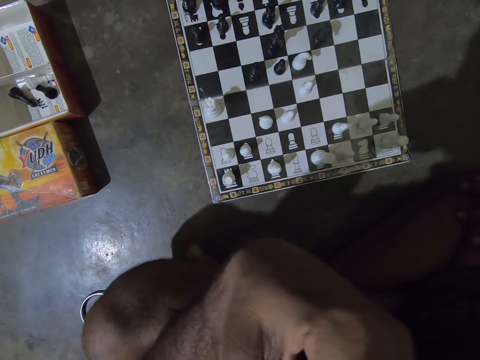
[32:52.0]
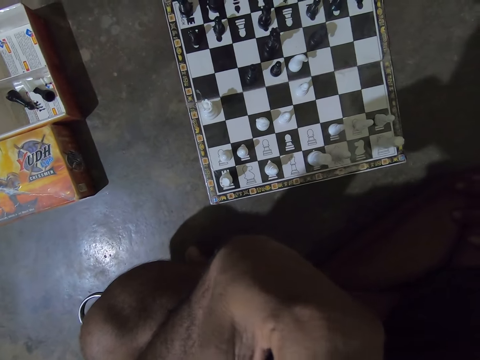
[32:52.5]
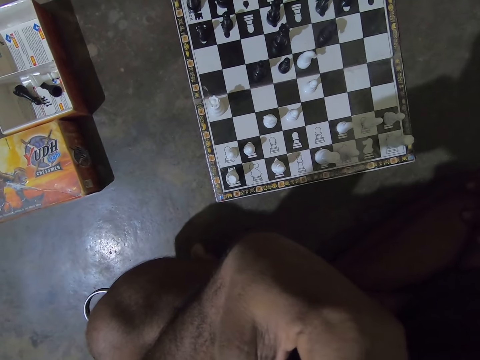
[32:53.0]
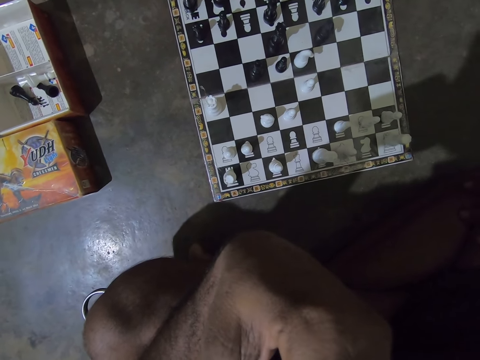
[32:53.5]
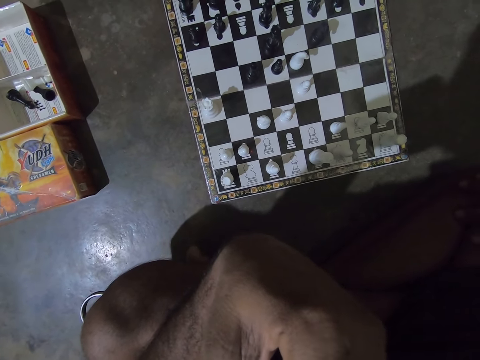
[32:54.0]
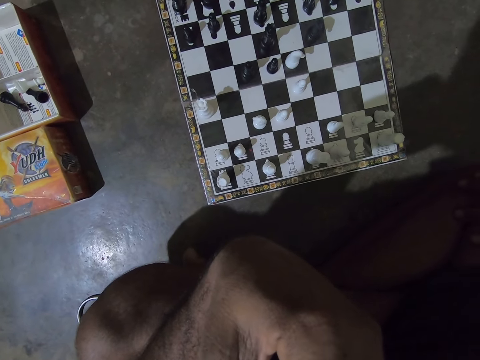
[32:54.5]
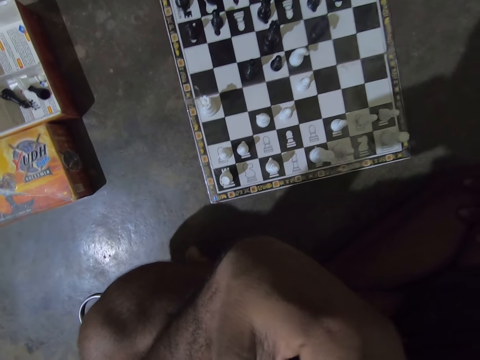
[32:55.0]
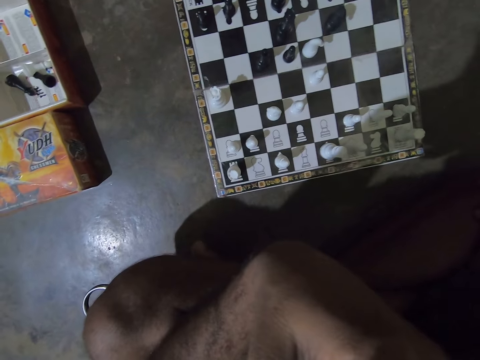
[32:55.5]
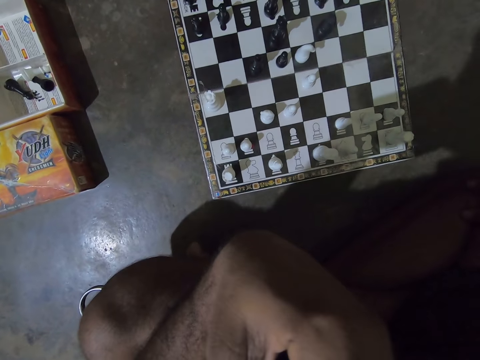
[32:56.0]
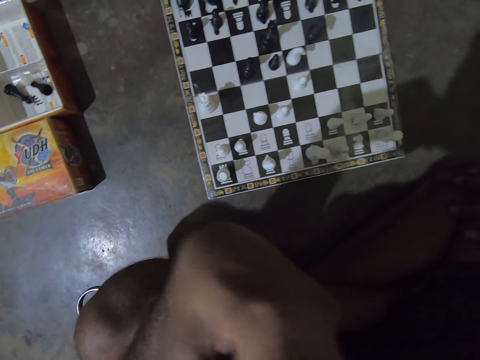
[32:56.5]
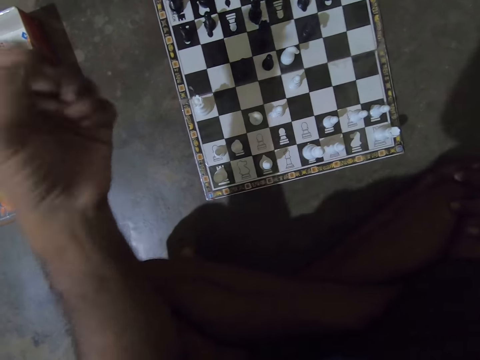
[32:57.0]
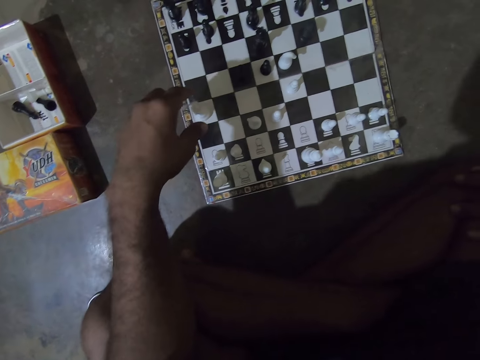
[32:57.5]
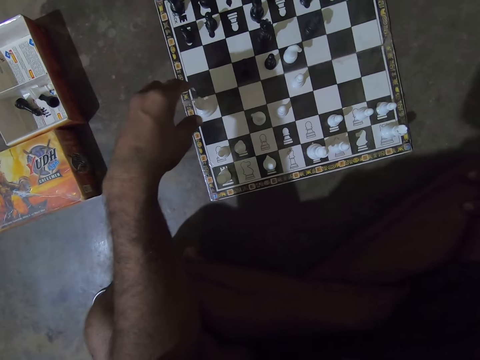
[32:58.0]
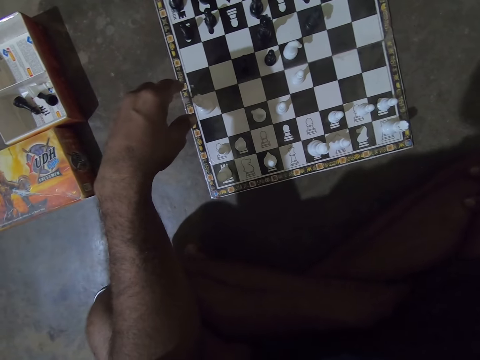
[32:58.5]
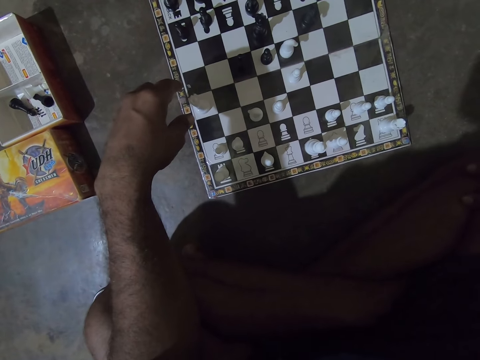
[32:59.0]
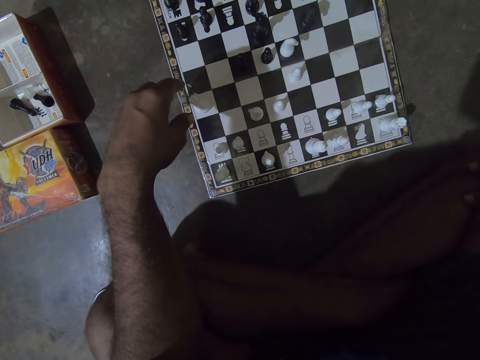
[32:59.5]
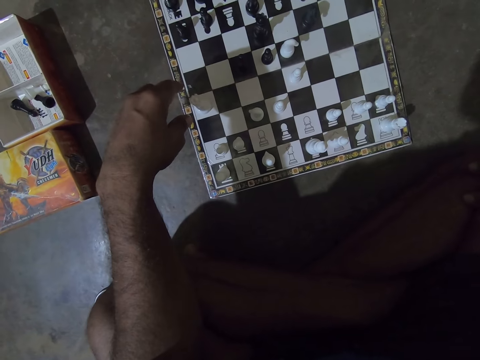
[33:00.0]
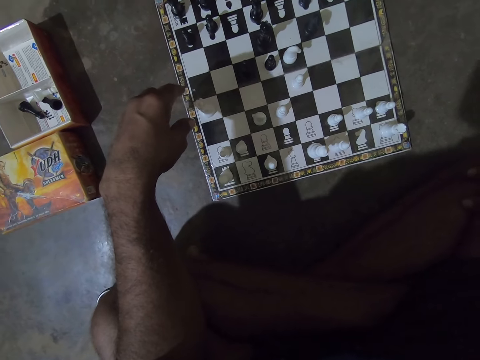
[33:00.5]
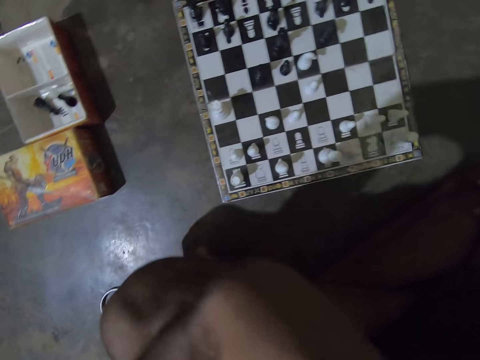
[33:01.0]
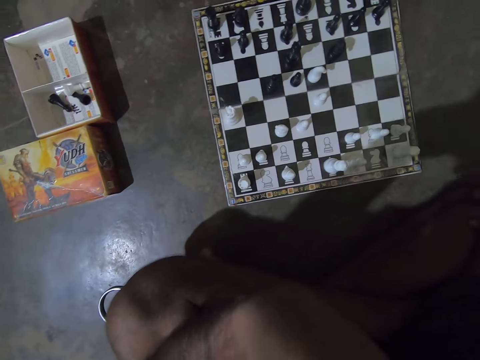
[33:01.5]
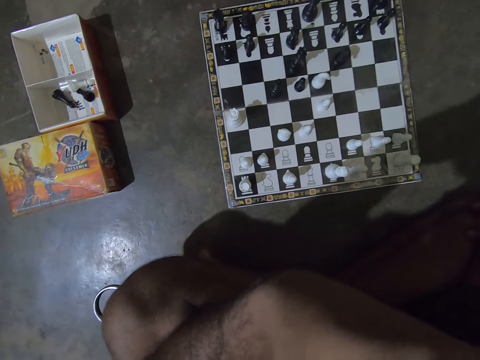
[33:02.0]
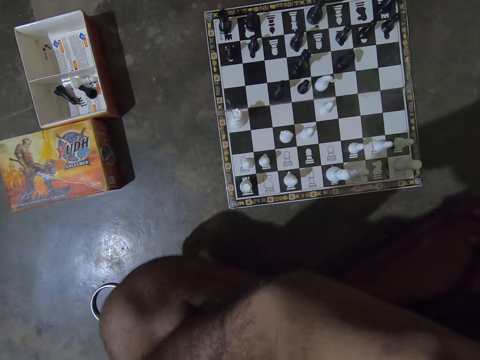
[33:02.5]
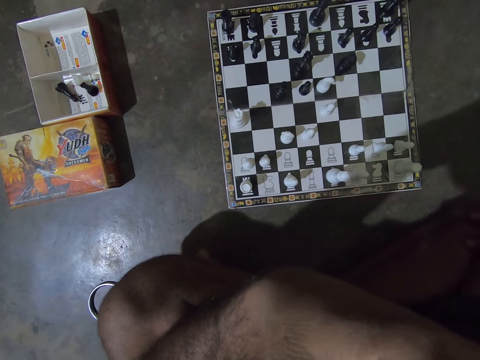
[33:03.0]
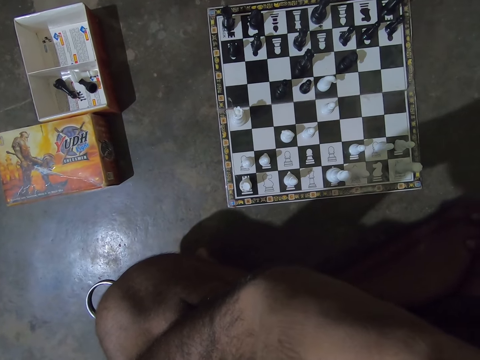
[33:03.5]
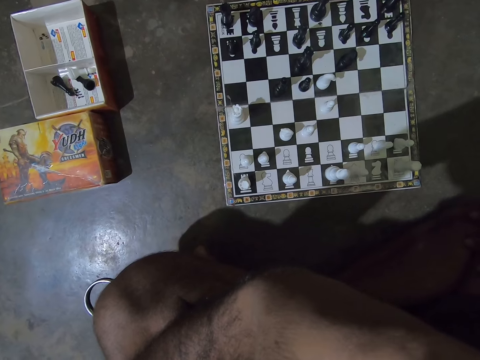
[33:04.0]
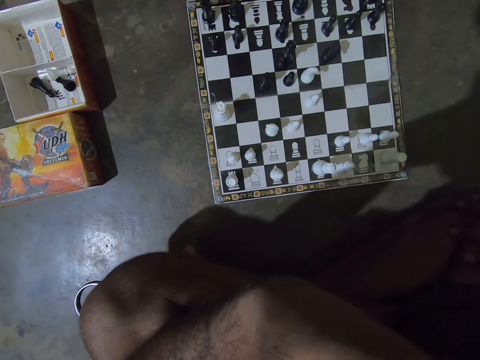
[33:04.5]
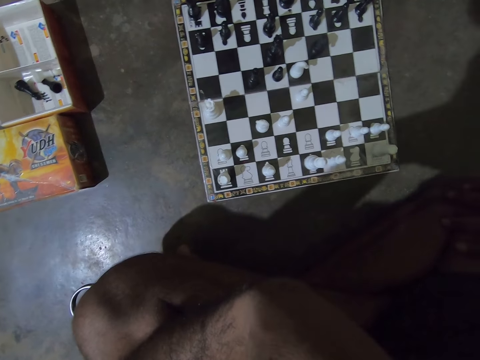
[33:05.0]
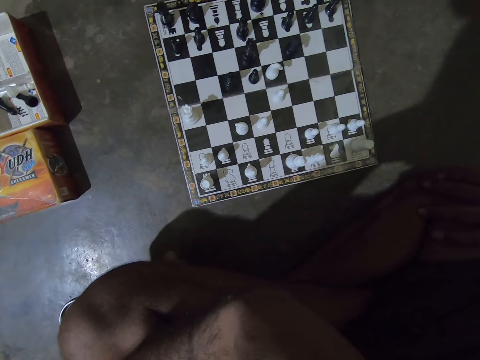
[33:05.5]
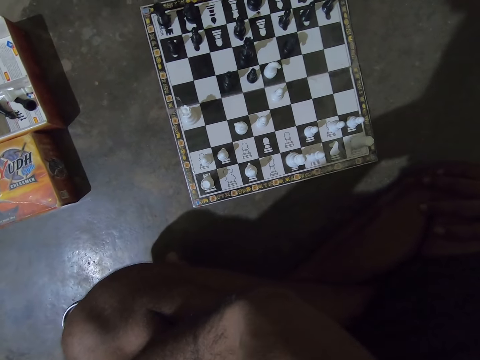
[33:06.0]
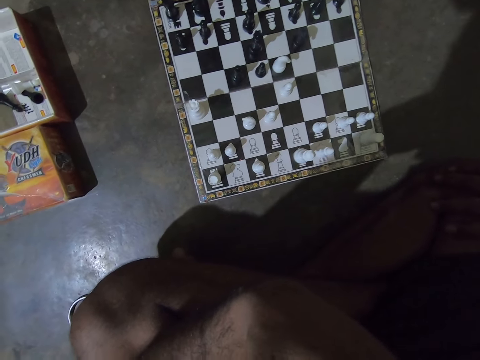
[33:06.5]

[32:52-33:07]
The camera wearer lowers his left hand towards the chess board. He raises his left hand towards his face. He touches something. He looks at the chess game.

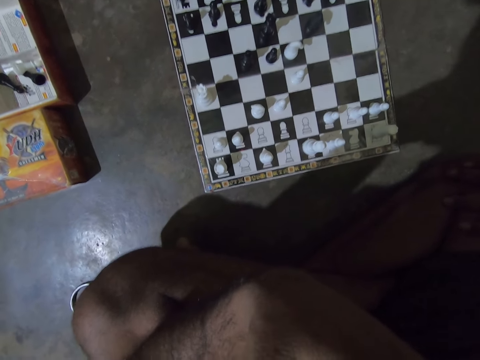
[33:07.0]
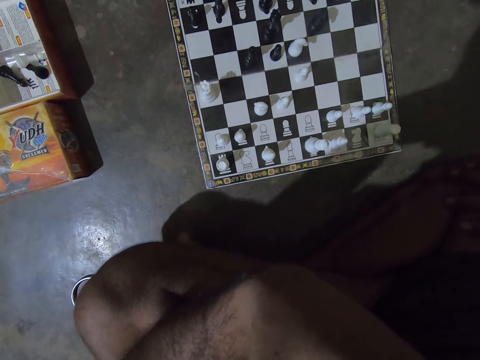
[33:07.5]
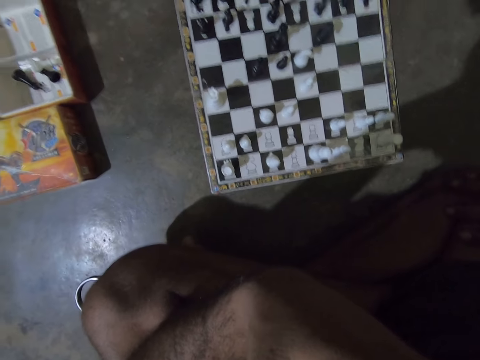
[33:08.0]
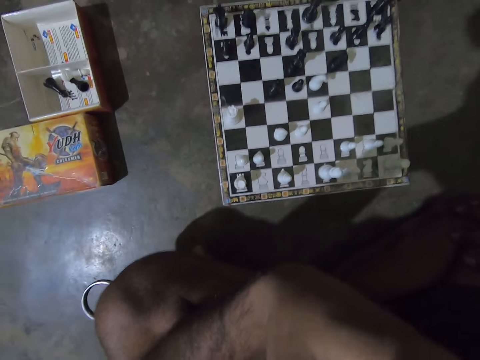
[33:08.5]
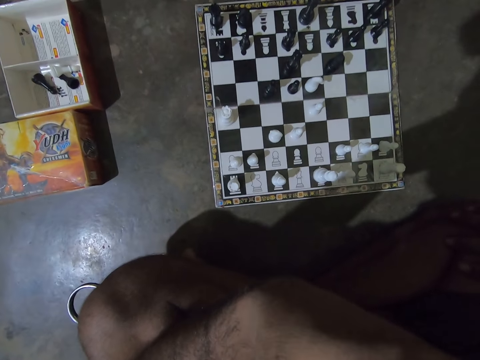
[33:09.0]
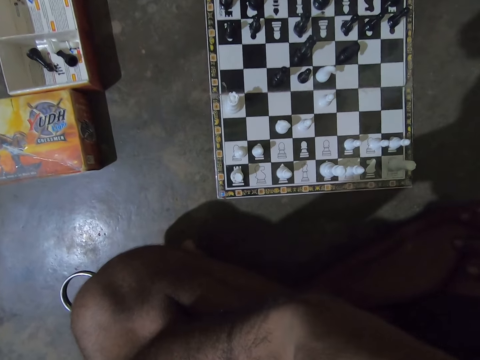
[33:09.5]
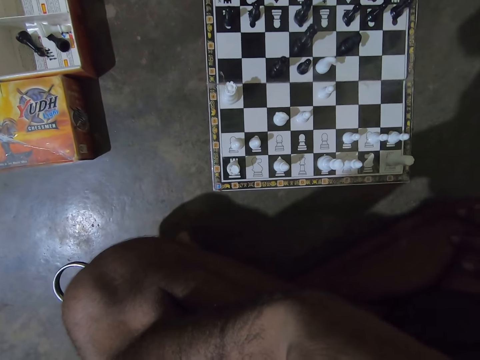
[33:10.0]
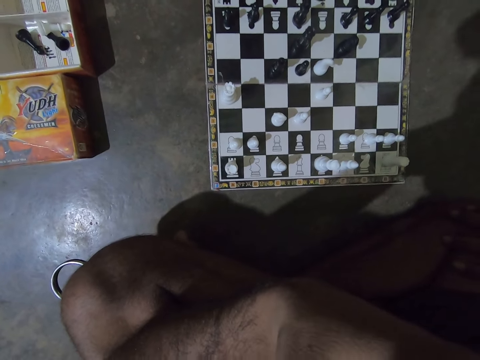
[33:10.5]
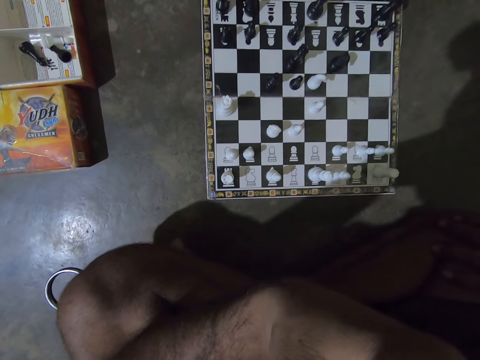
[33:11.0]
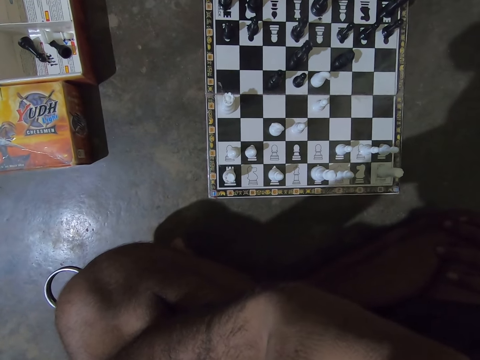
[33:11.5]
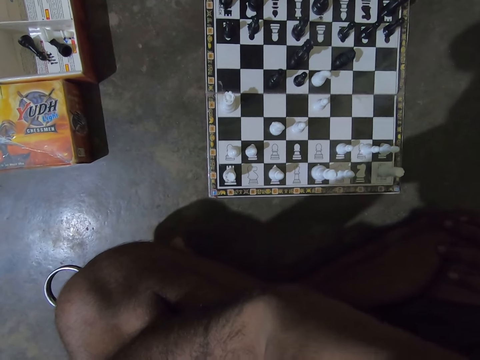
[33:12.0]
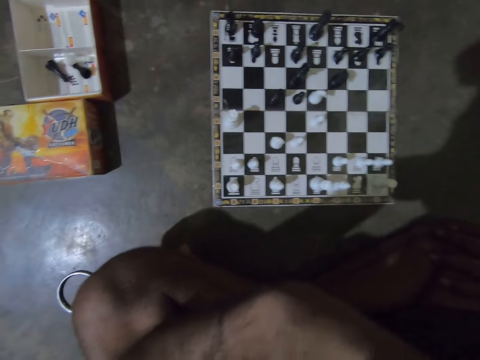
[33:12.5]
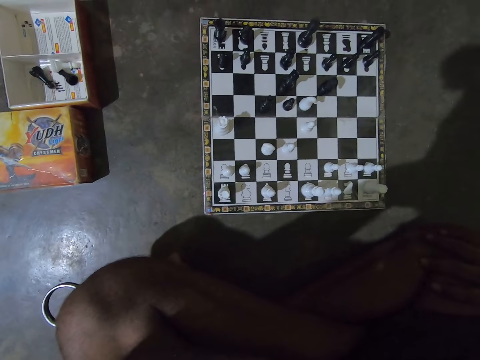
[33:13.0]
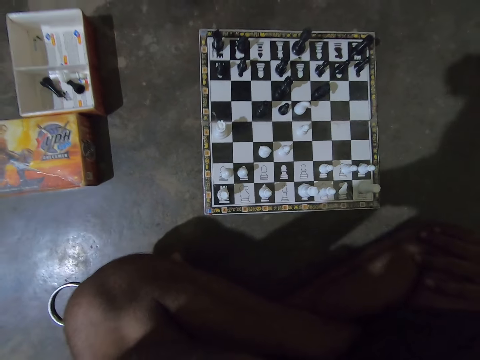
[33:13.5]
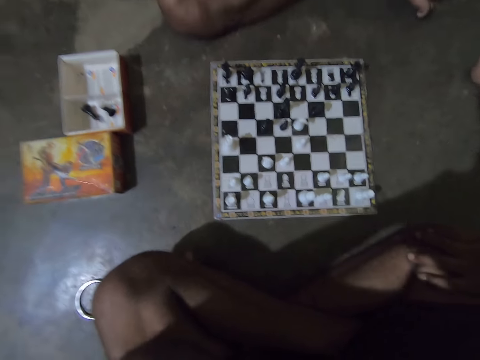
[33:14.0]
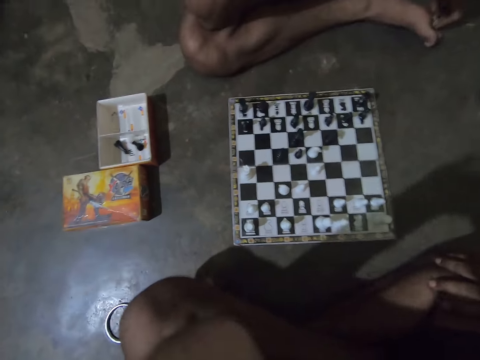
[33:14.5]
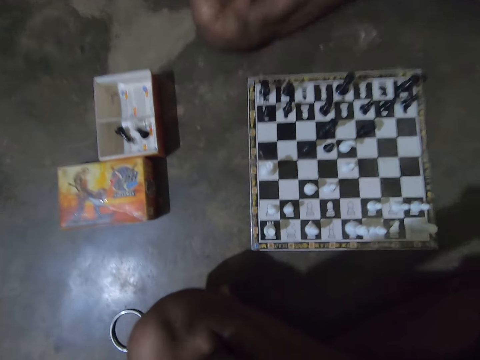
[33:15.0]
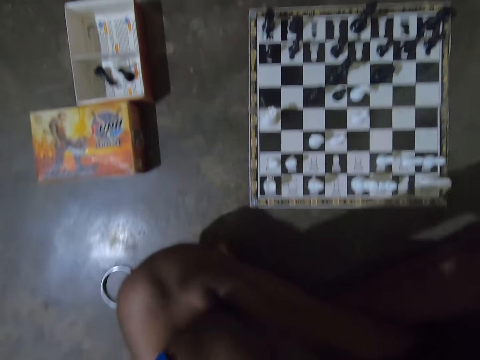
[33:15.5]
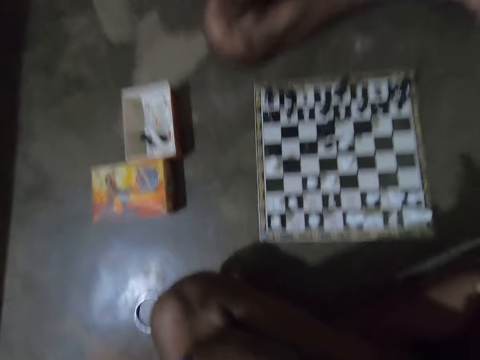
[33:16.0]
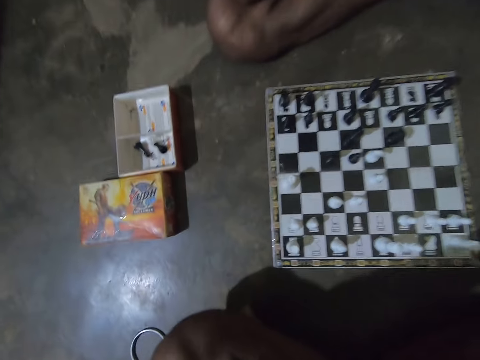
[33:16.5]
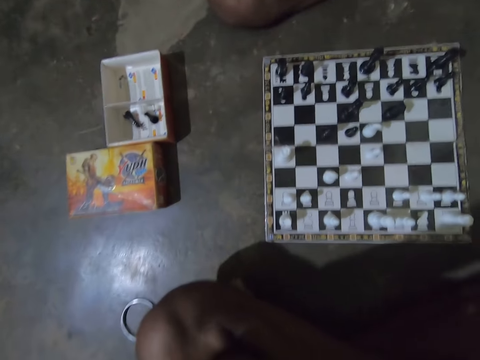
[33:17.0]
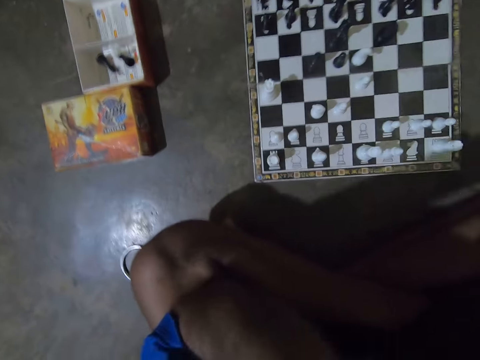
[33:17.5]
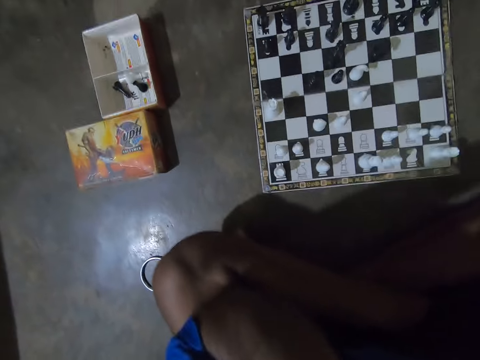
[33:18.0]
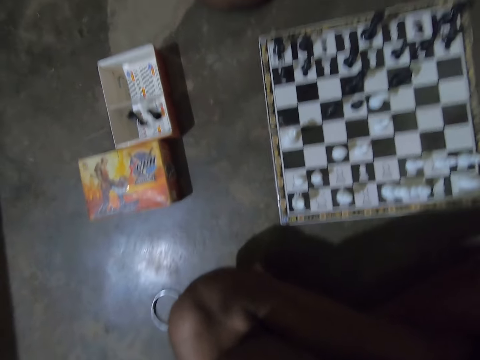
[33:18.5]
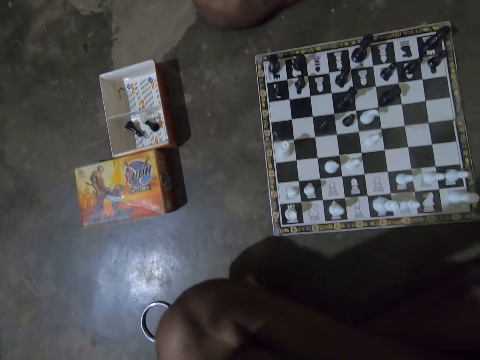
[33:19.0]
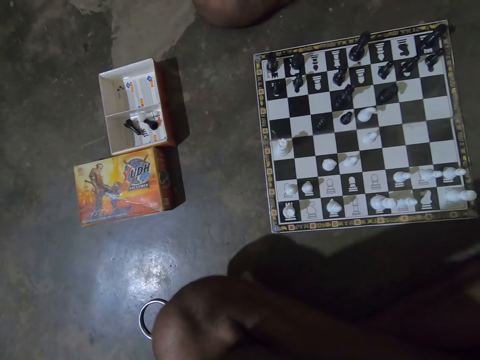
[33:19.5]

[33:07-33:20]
The camera wearer converses. He adjusts his left hand on his face.
